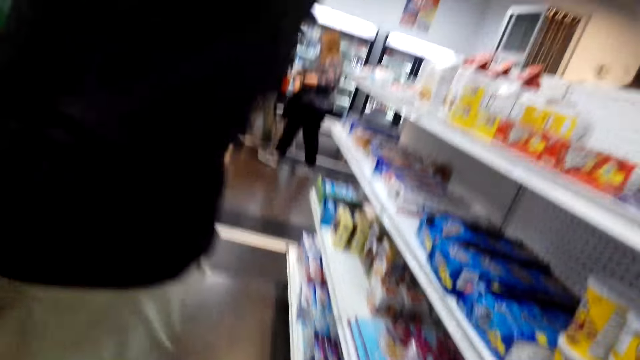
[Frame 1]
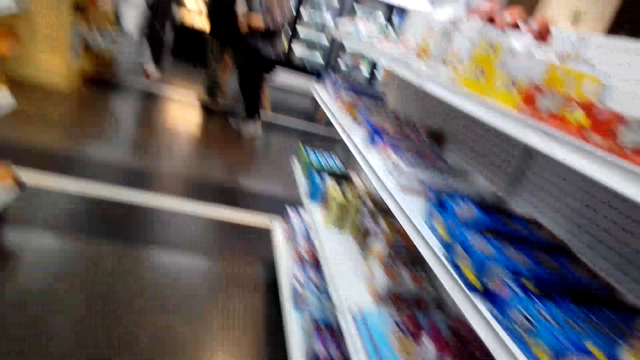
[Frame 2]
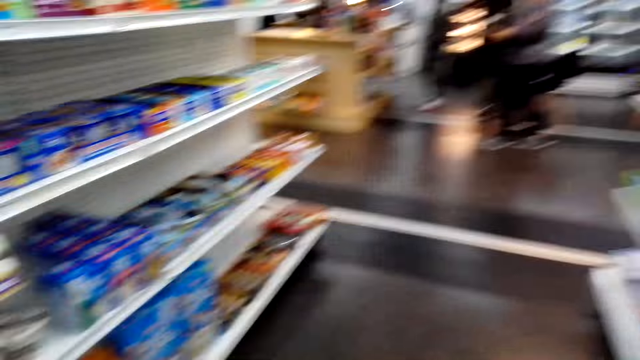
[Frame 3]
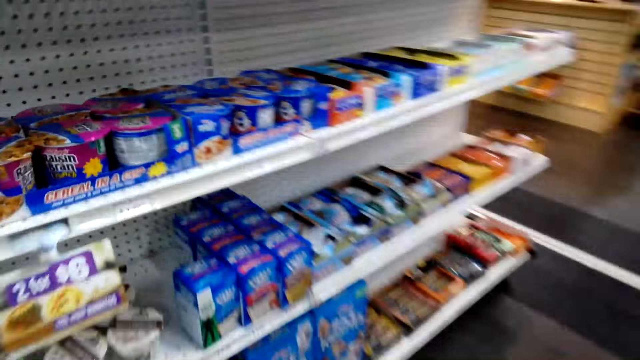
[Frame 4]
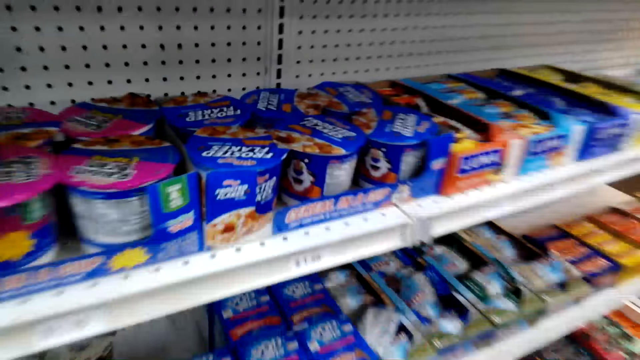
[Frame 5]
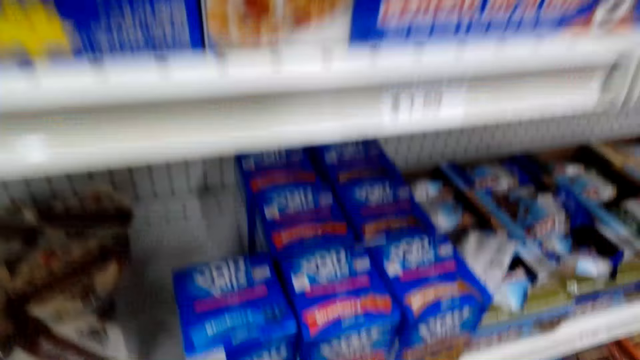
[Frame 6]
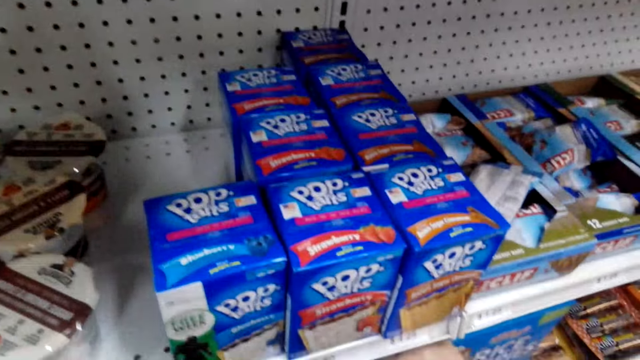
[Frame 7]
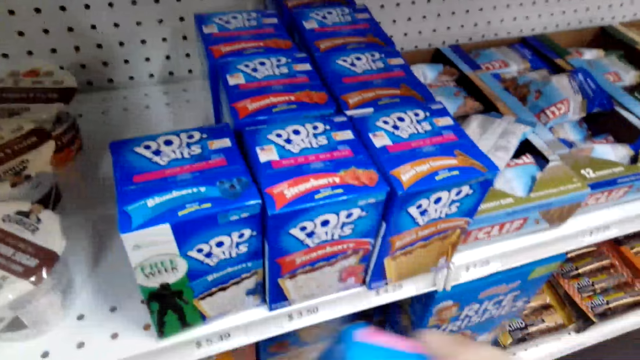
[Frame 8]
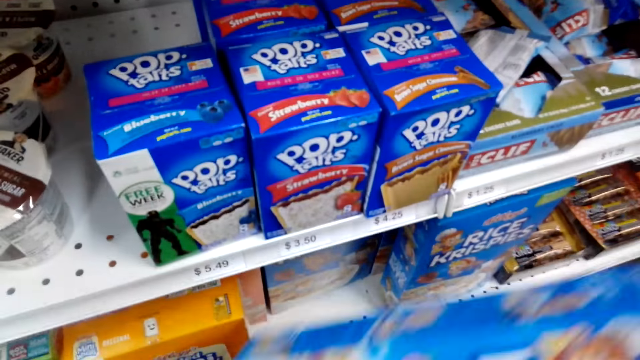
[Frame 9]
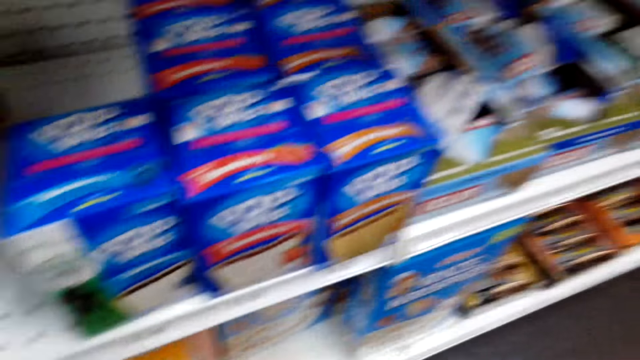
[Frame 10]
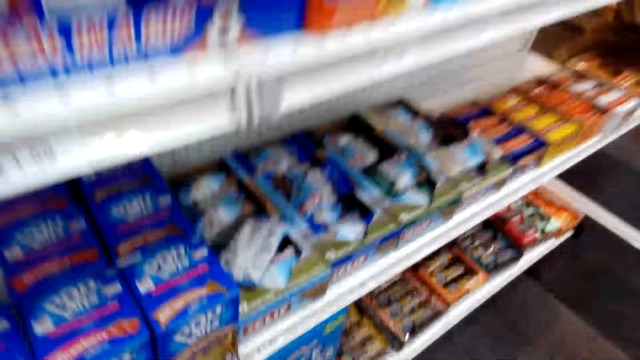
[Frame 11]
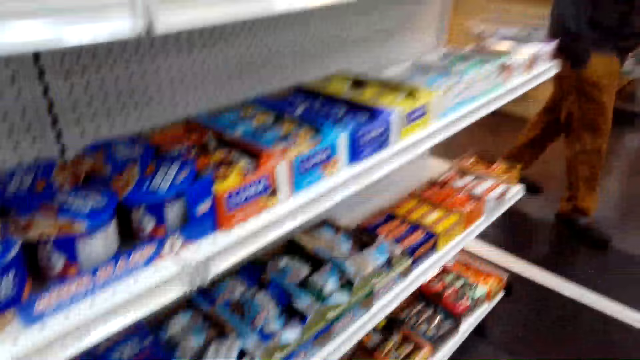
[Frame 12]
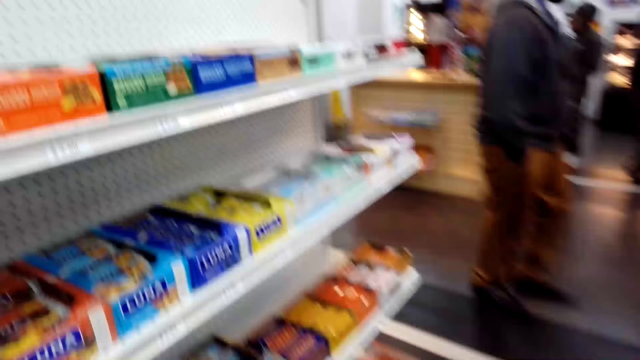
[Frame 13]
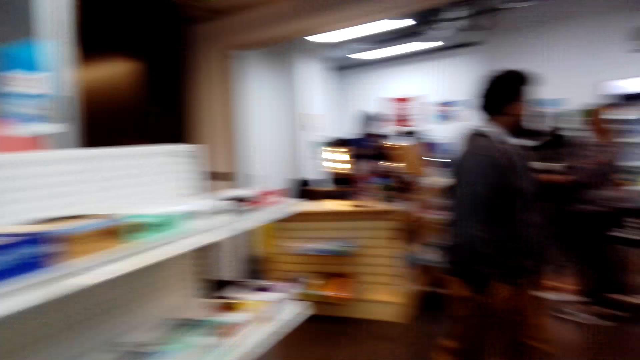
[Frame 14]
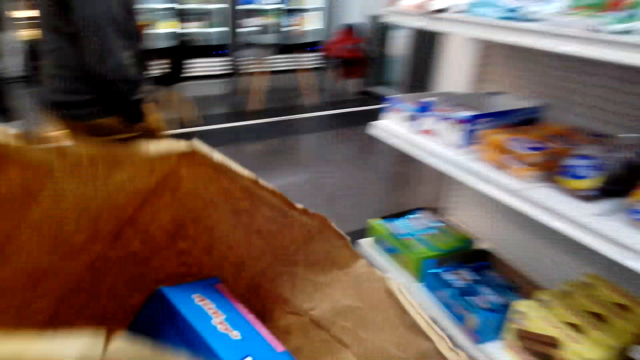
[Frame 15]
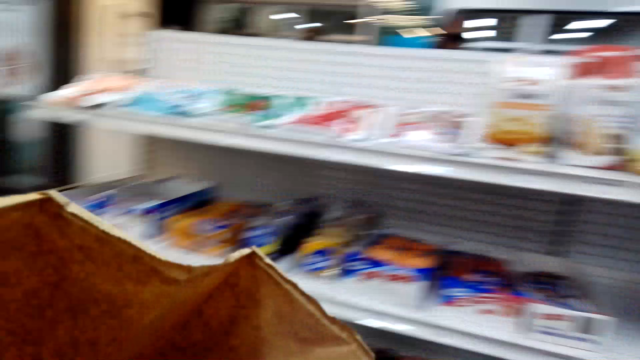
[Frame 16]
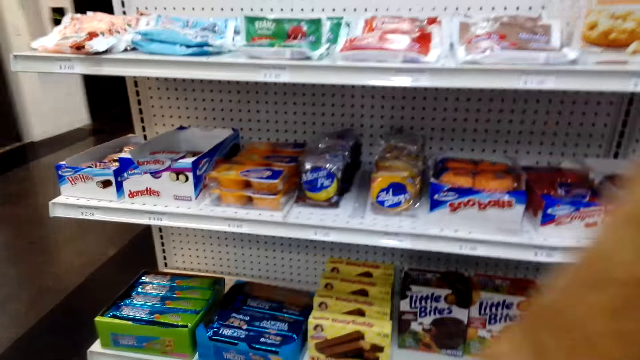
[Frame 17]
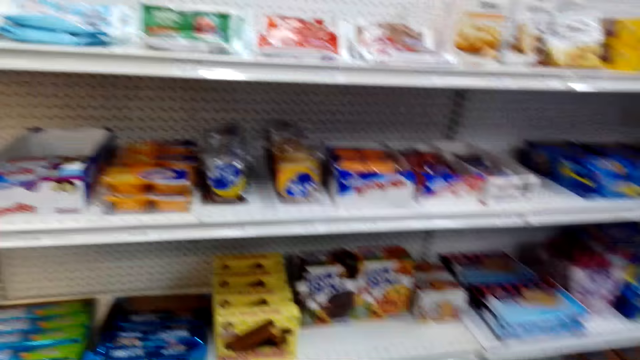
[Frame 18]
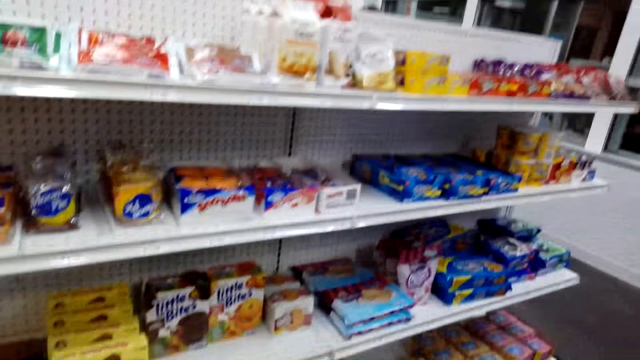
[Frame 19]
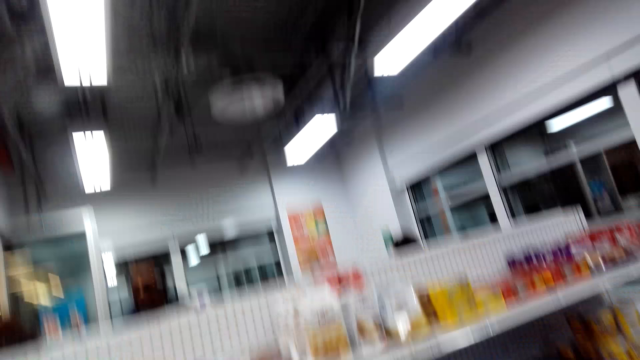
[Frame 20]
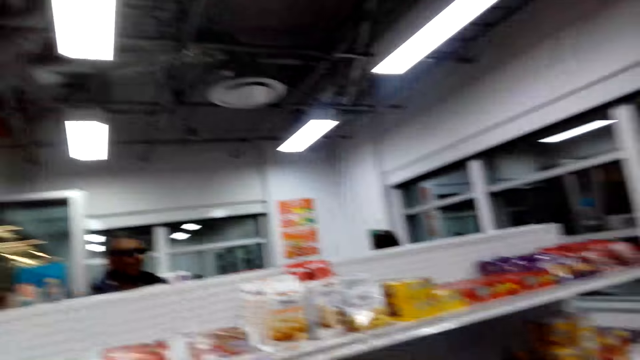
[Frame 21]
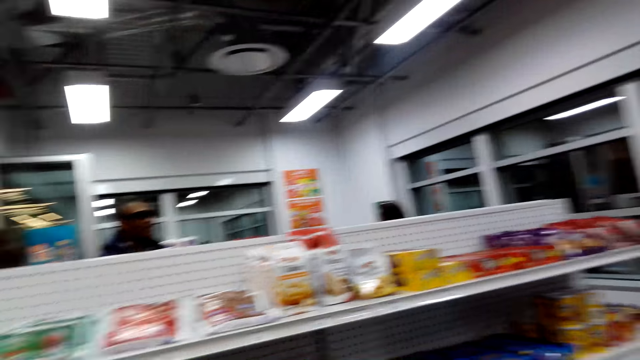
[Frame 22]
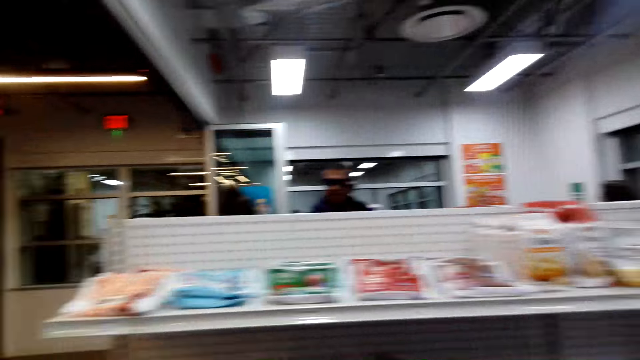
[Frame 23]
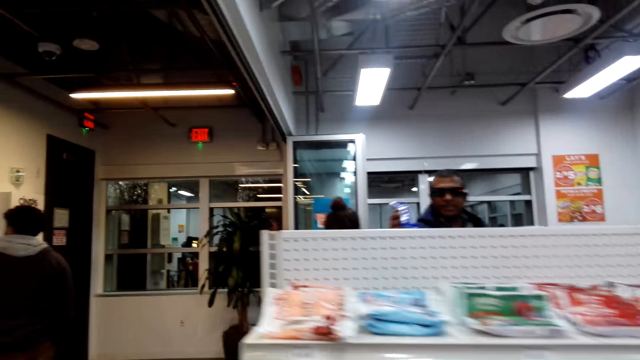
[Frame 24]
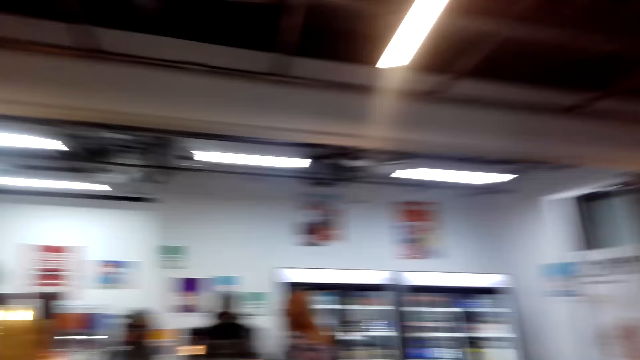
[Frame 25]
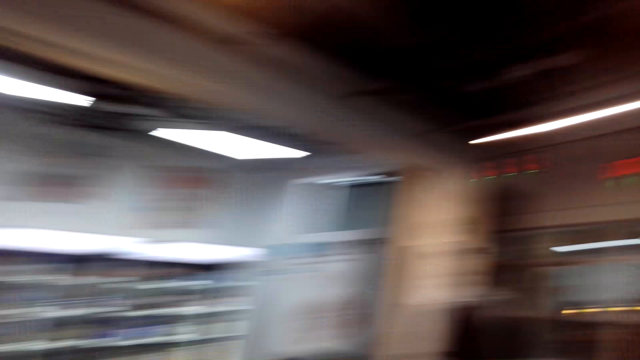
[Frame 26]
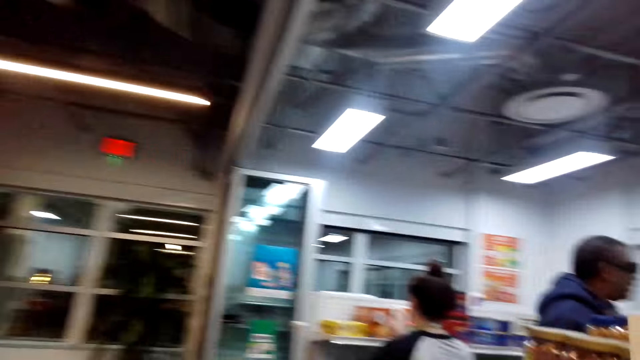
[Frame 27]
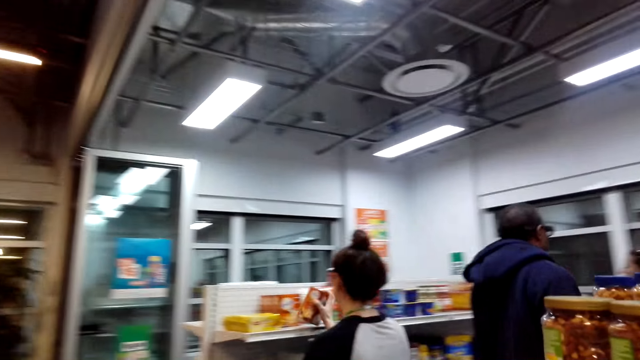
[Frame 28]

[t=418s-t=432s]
The camera wearer picks up some snack from the shelf. They put the snack in the shopping bag. They turn around. They walk around the supermarket. They look around the supermarket.

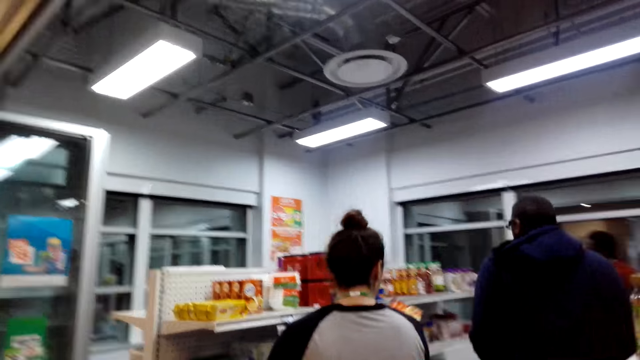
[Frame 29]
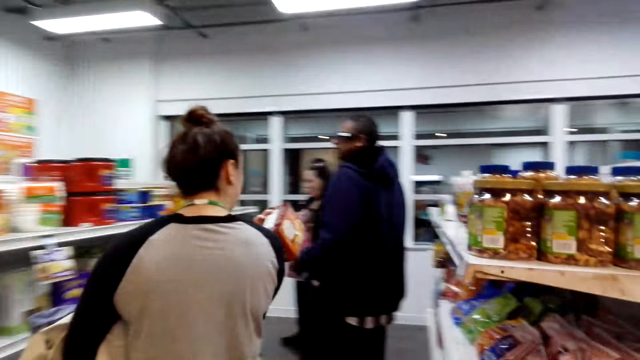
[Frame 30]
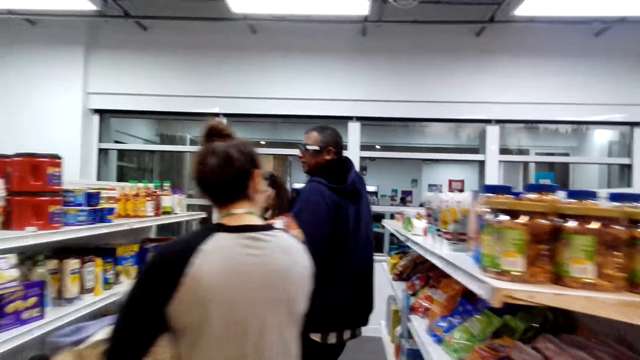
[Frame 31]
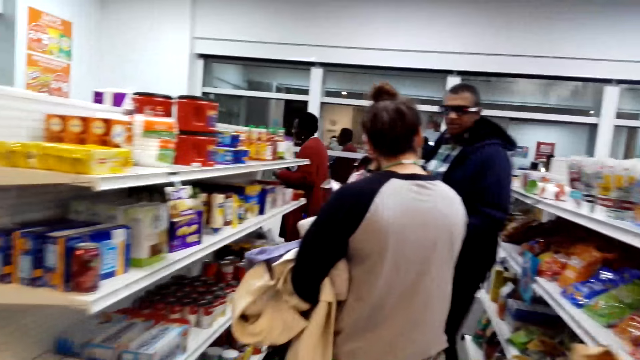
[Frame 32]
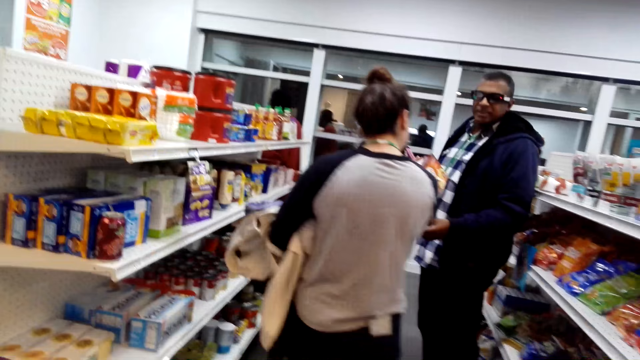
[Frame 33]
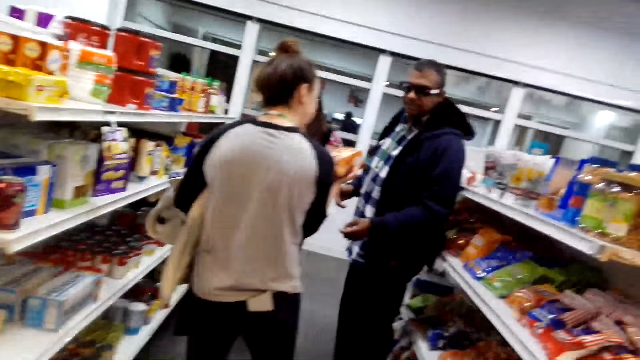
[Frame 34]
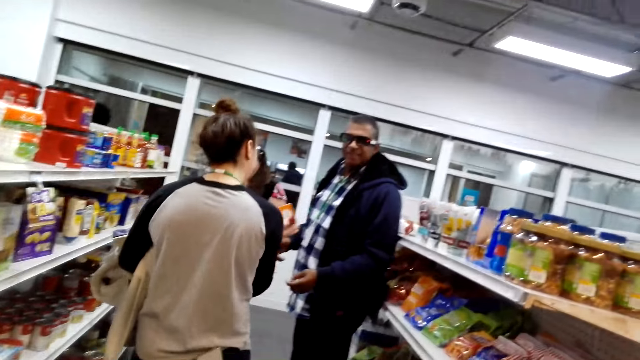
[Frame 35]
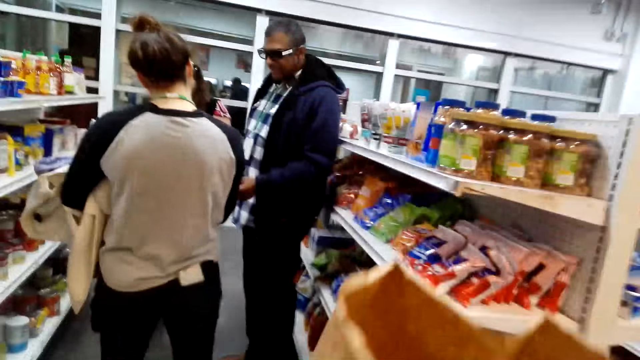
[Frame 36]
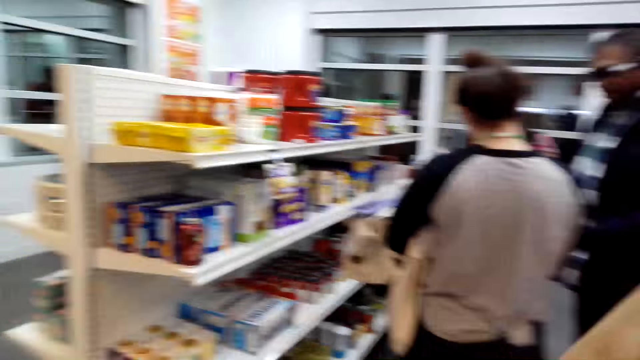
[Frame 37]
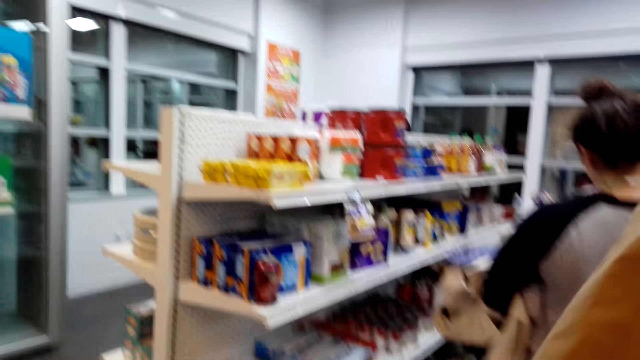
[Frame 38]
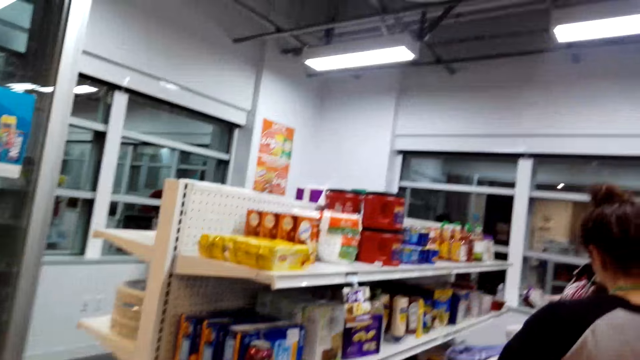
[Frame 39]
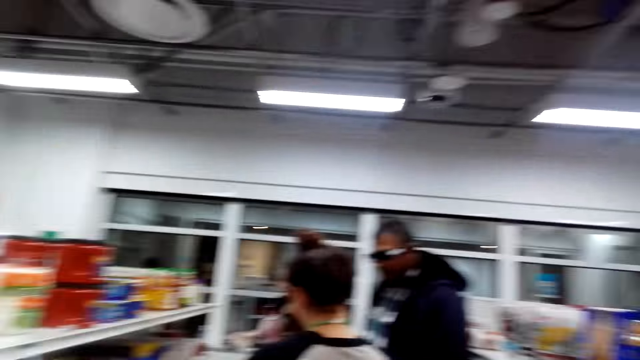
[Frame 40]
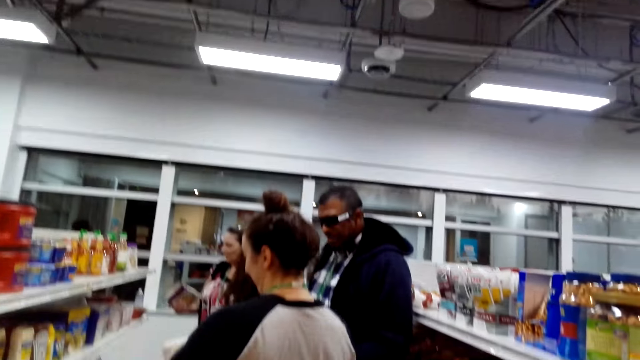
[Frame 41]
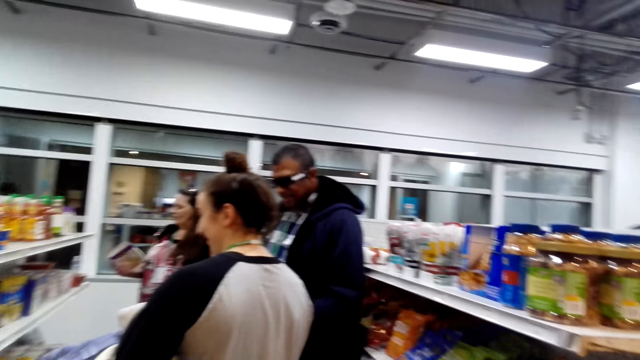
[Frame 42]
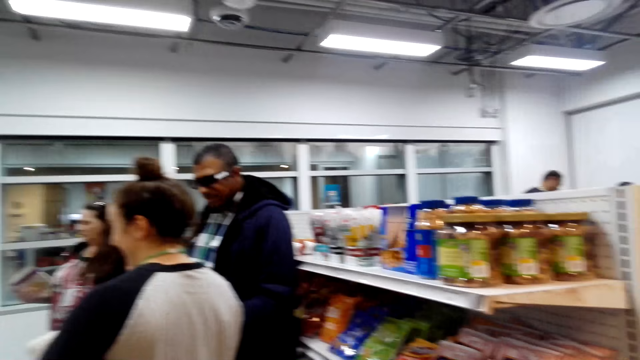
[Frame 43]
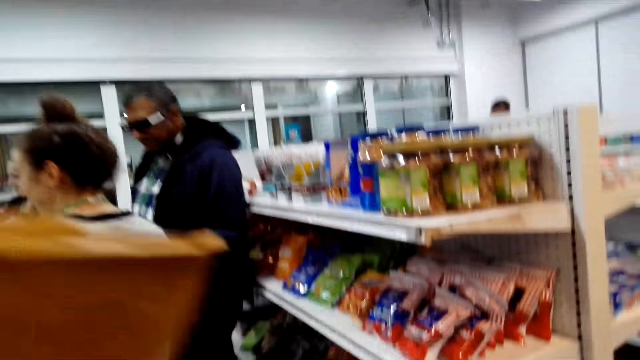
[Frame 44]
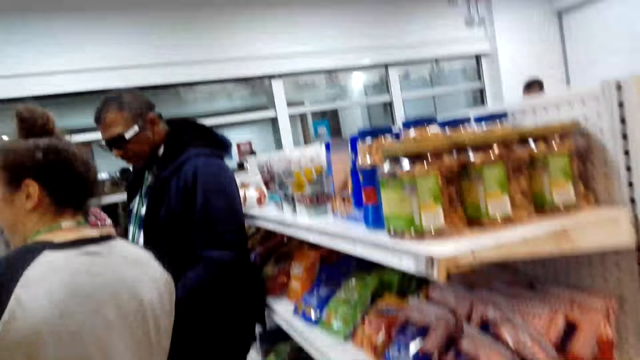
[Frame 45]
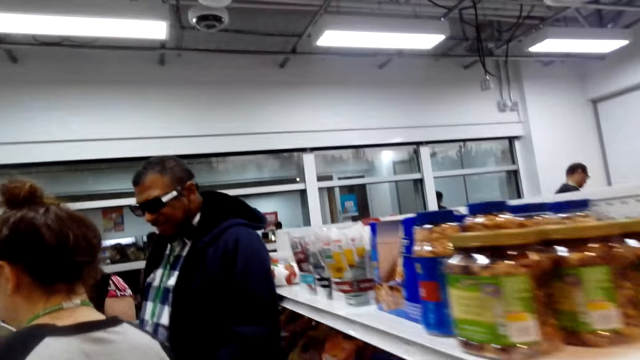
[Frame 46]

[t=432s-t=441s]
The camera wearer walks around the supermarket. They adjust the shopping bag. They look around the supermarket.
